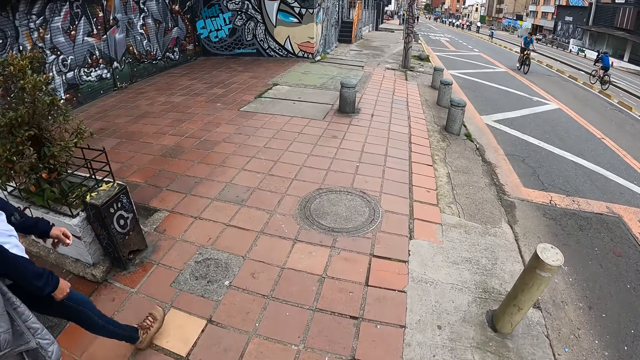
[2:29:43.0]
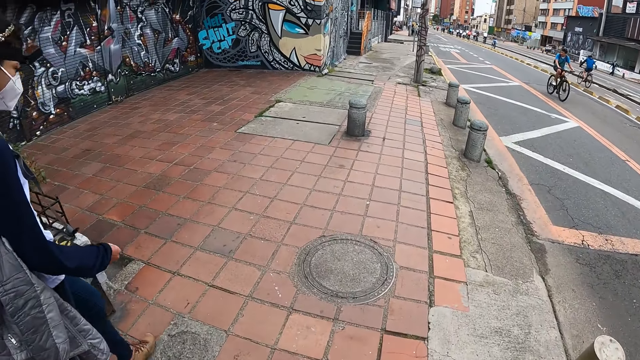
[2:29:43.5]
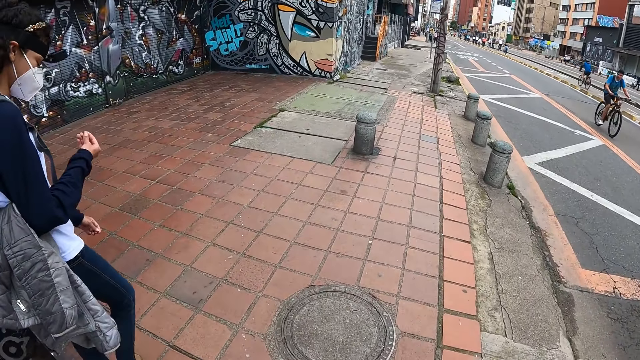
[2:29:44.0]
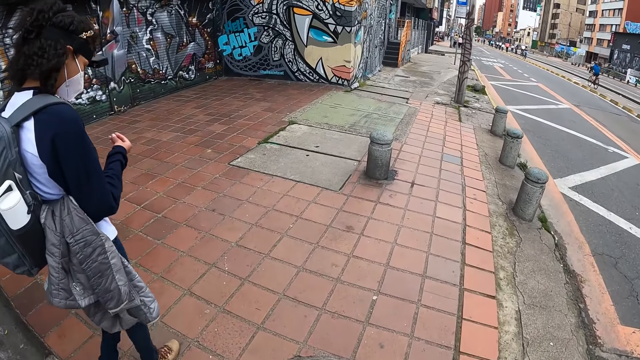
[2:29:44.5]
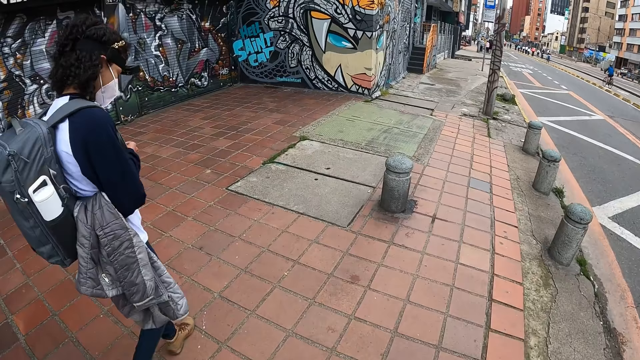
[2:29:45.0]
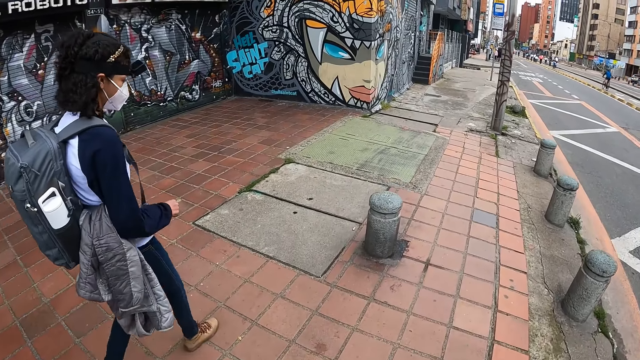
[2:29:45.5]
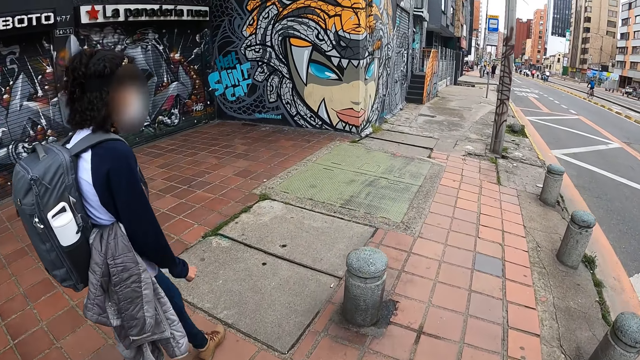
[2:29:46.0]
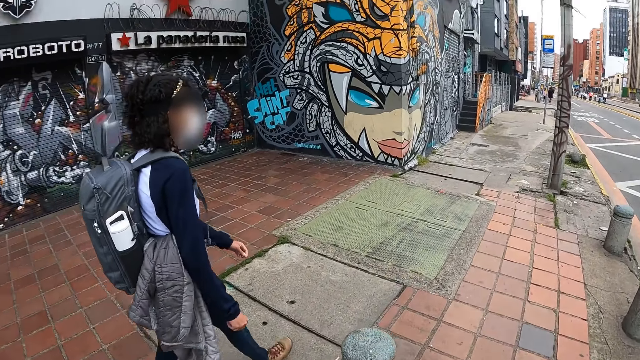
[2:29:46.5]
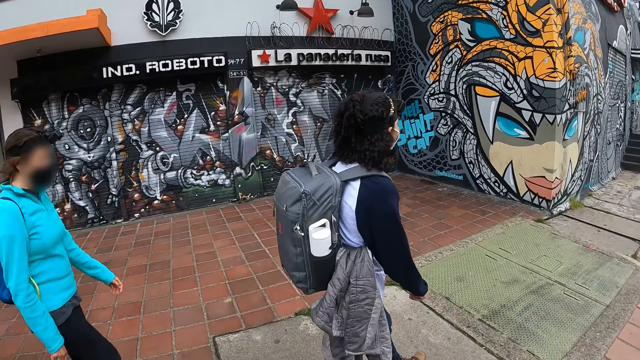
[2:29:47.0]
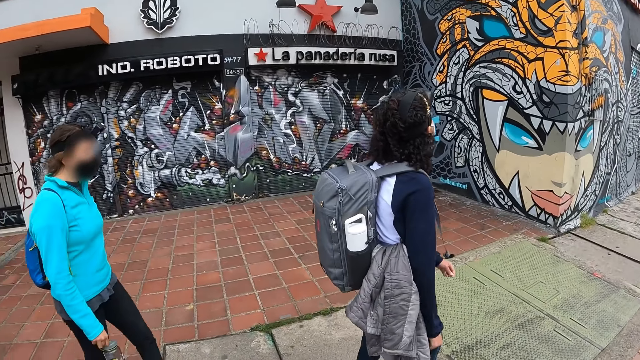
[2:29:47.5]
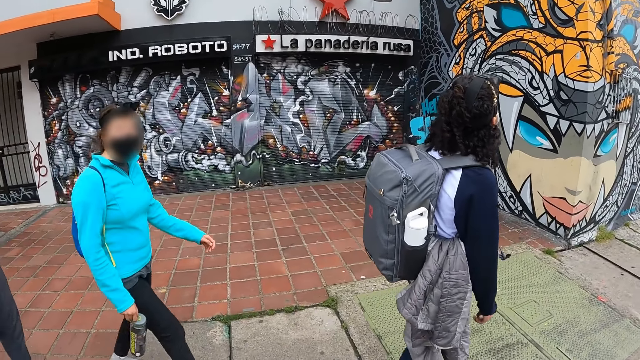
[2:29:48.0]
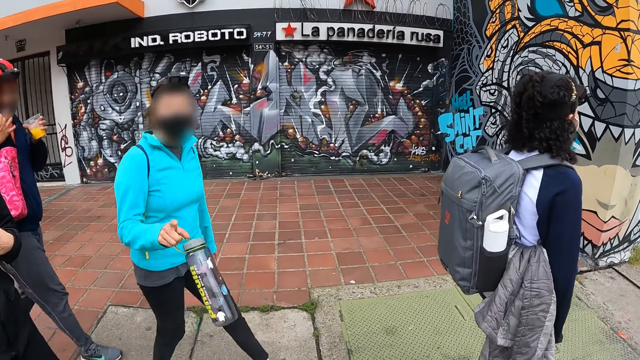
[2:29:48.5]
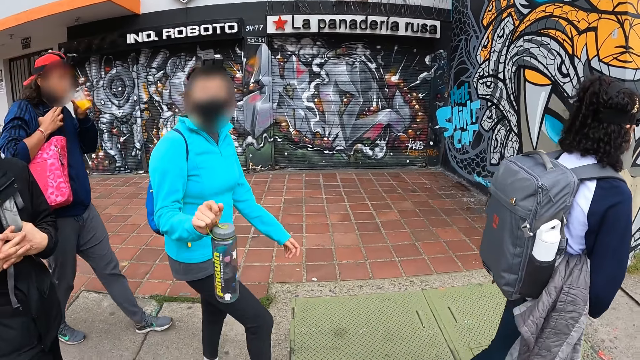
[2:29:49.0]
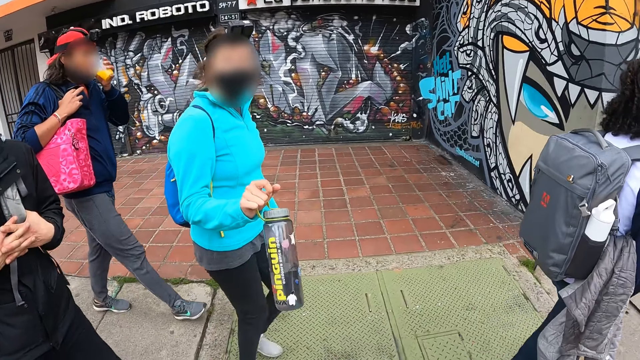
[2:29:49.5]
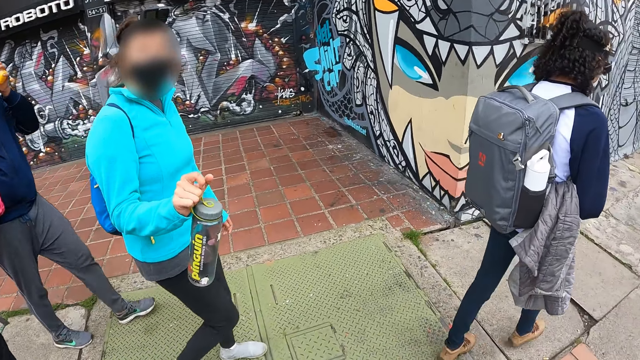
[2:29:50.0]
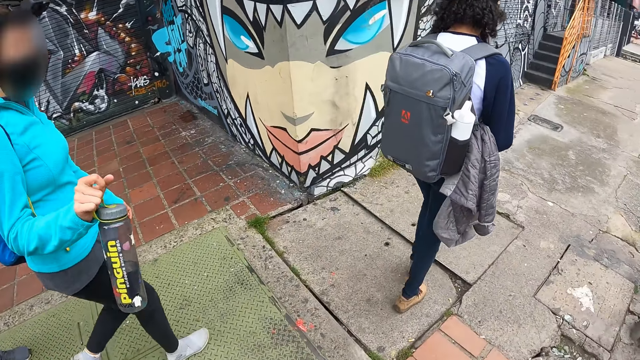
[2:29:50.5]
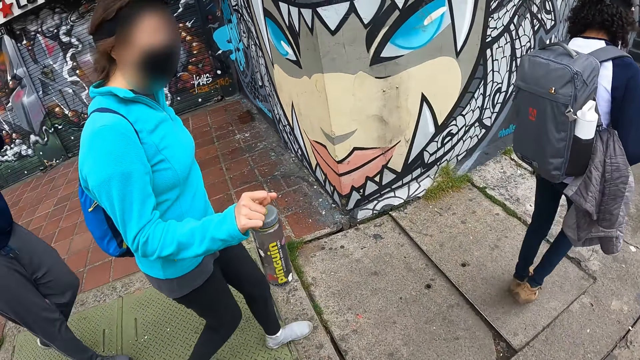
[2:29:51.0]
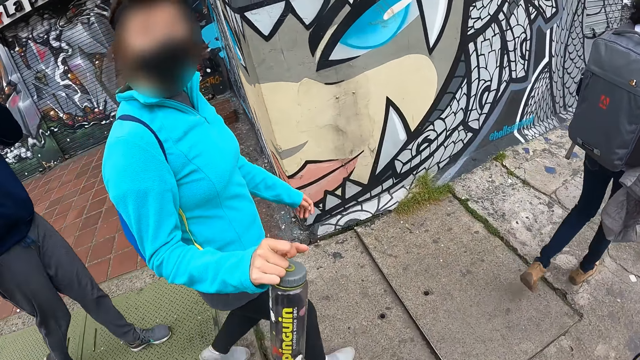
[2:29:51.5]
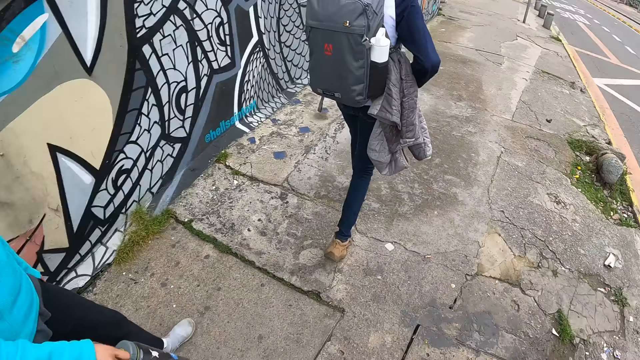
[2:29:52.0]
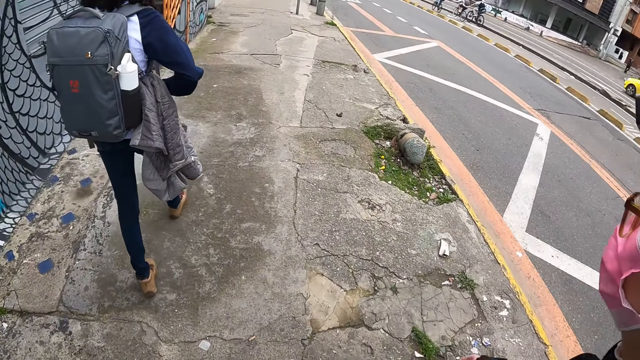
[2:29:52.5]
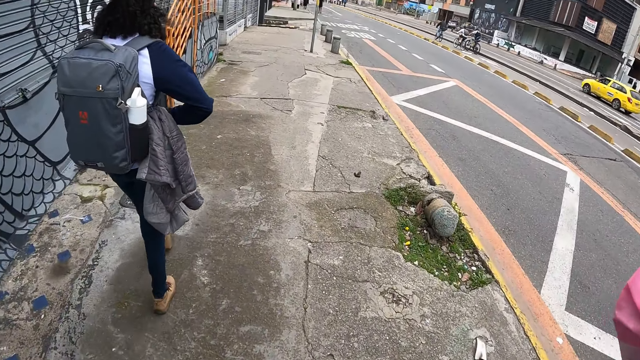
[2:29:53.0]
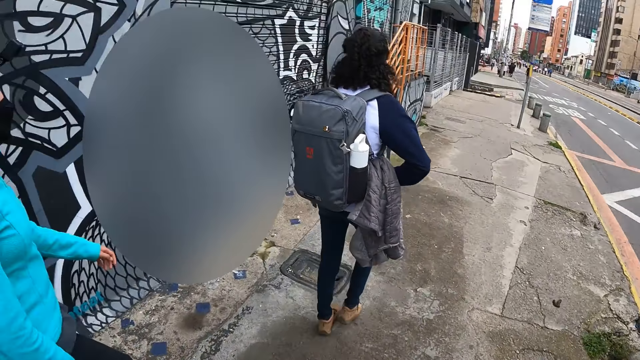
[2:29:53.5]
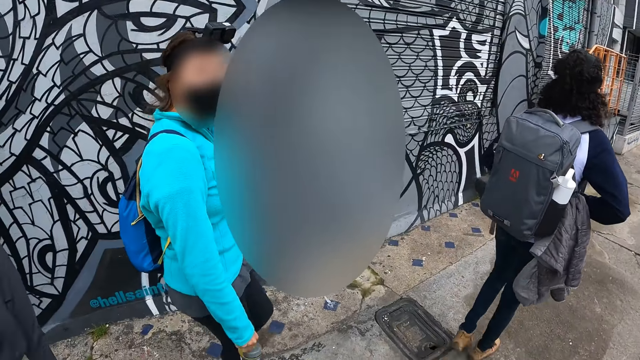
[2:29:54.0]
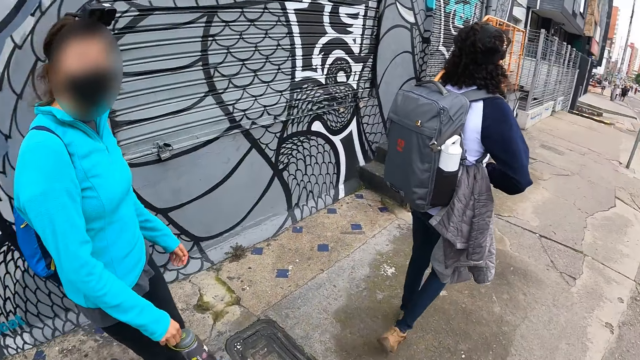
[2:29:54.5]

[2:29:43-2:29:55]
The camera wearer interacts with the group. The man drinks from the cup in his left hand.

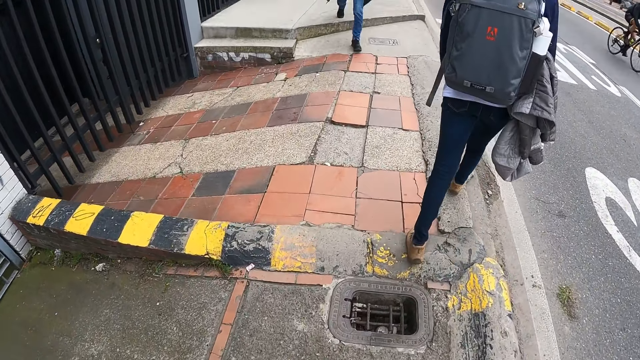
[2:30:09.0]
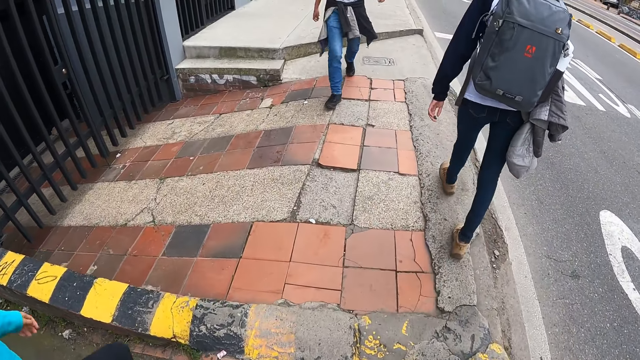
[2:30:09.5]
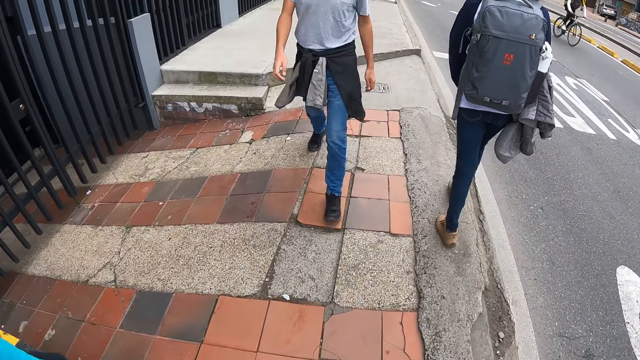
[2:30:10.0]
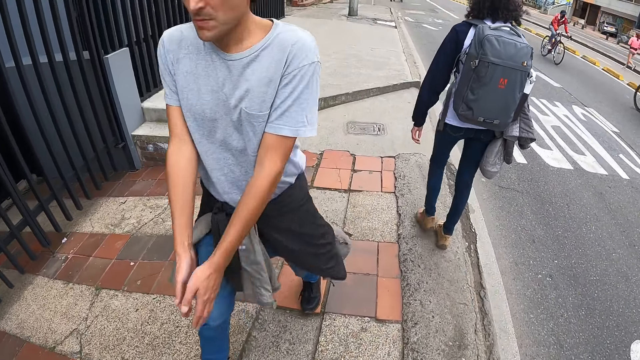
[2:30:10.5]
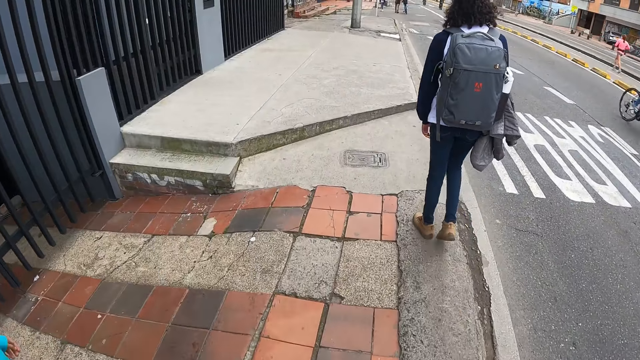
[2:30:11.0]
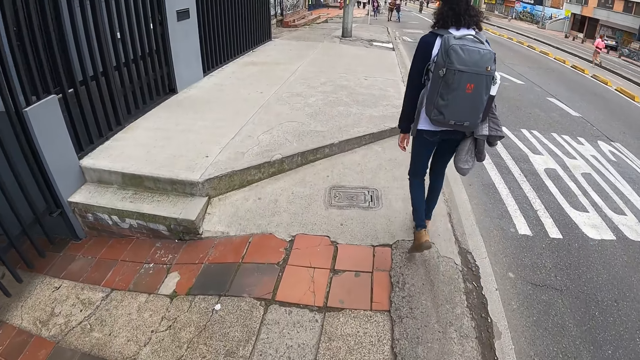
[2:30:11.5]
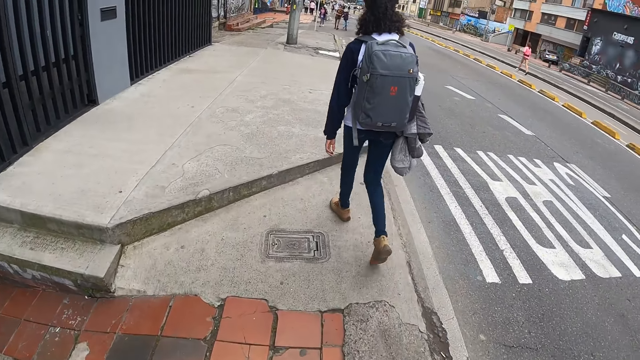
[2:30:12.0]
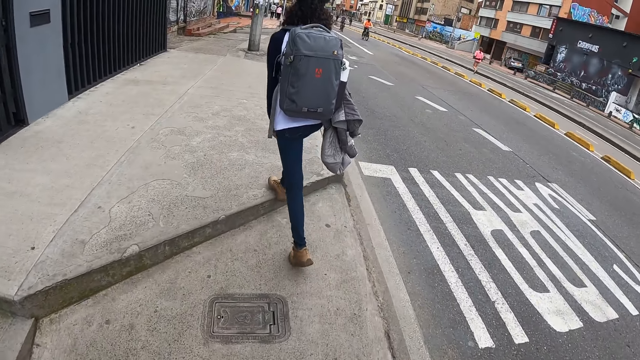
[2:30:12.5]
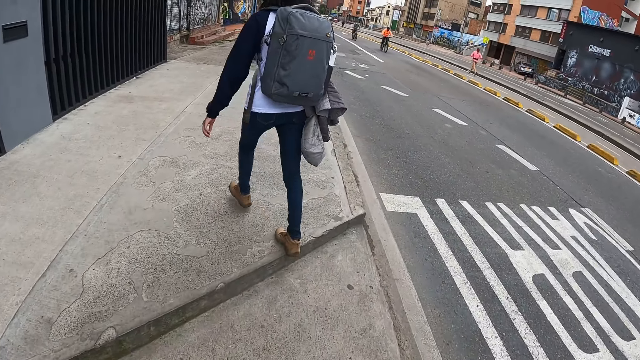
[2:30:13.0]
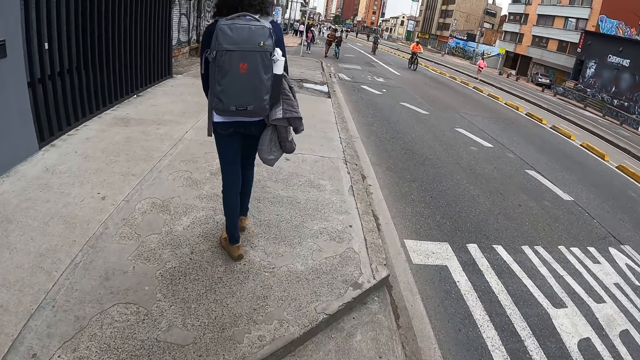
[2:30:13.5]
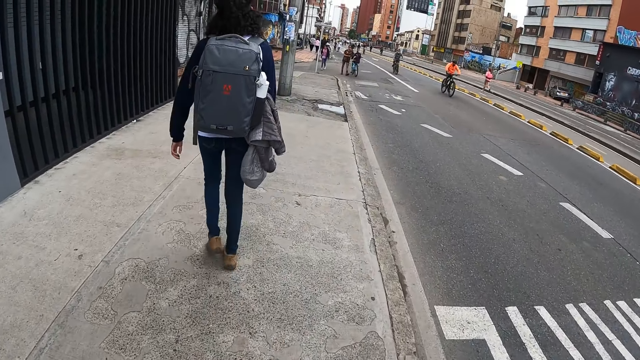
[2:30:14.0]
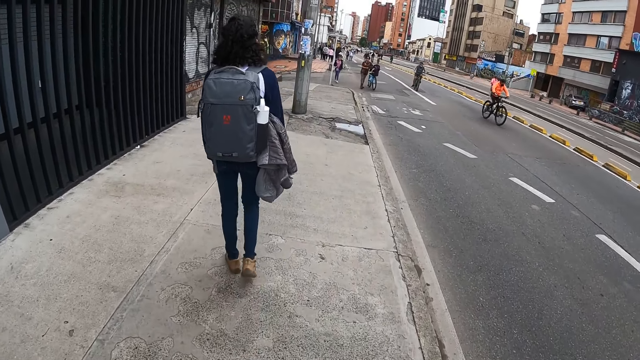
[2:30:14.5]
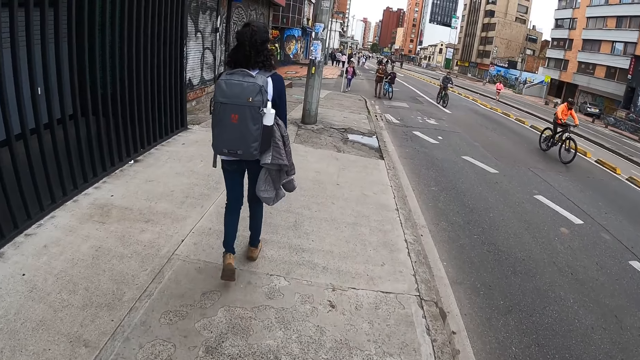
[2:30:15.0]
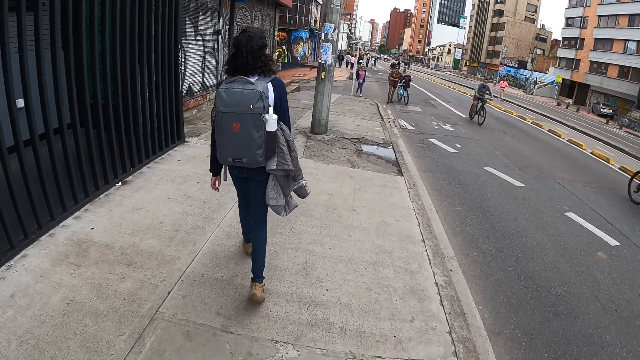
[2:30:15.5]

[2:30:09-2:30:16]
A man walks past the camera wearer.

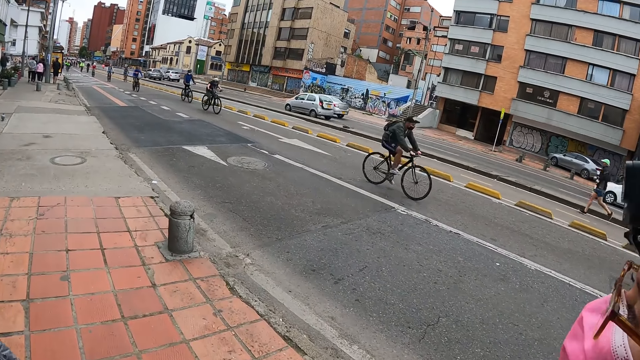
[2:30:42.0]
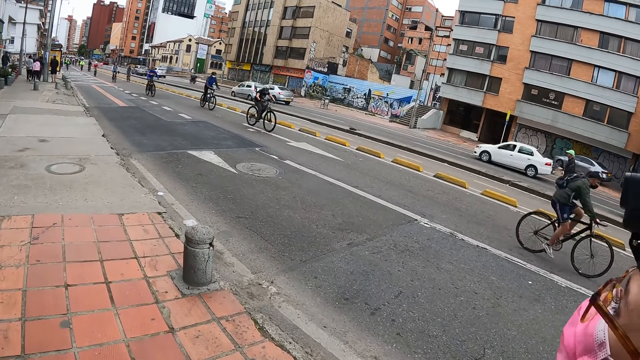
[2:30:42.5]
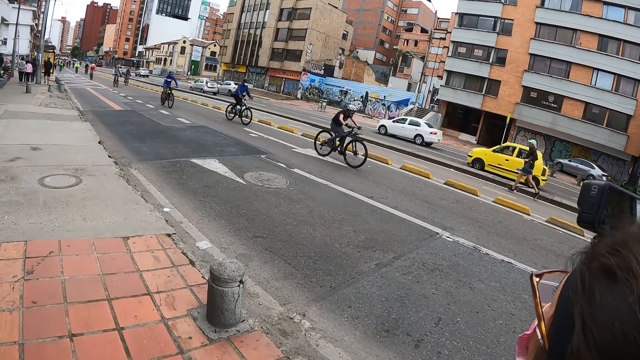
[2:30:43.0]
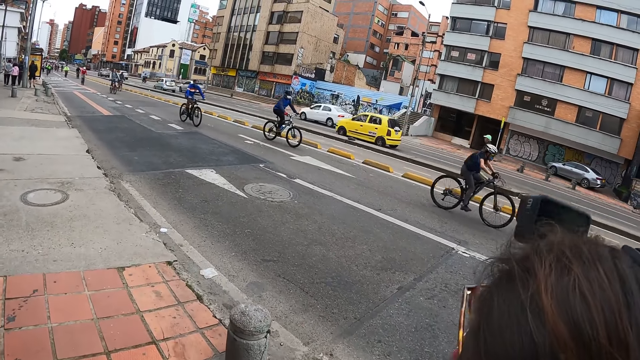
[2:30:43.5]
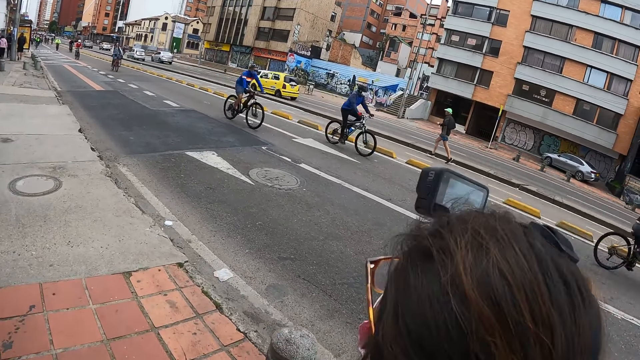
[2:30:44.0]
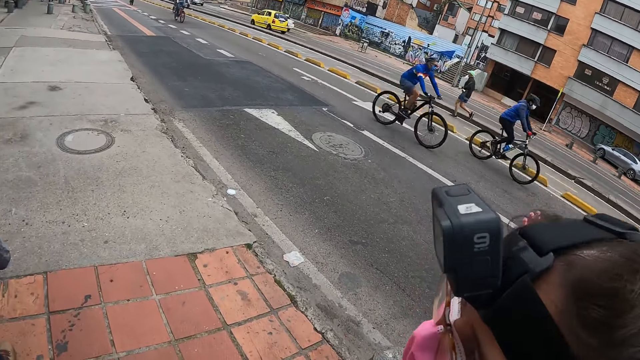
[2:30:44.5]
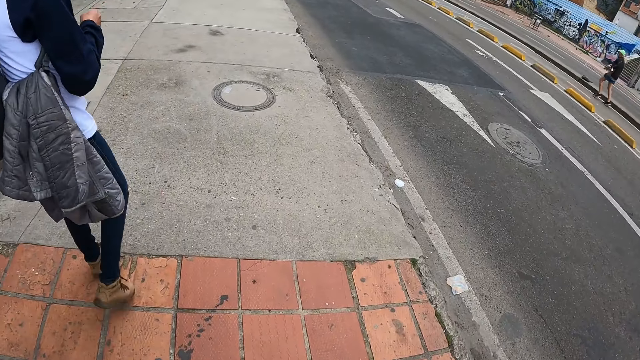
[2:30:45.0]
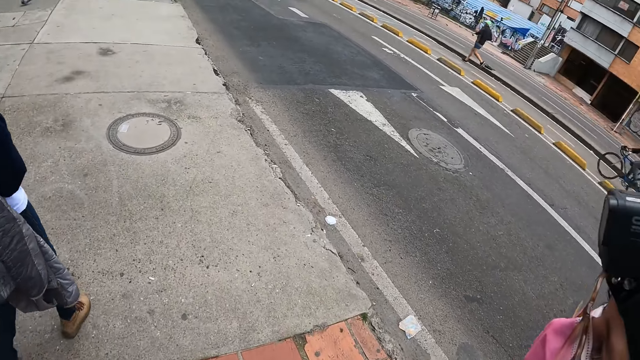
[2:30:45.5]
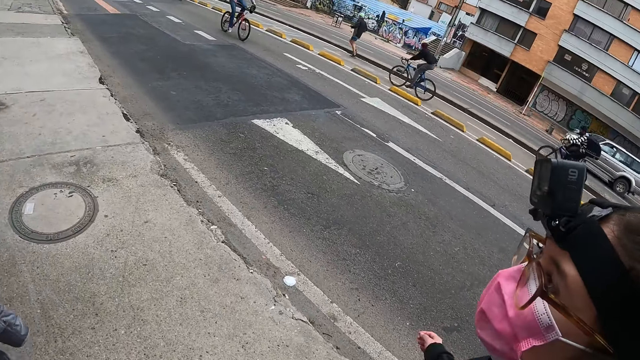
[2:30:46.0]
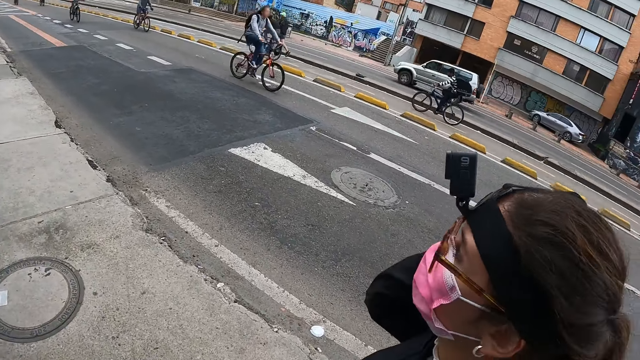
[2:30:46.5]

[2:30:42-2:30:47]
The camera wearer looks around. The woman touches her face with her right hand.
